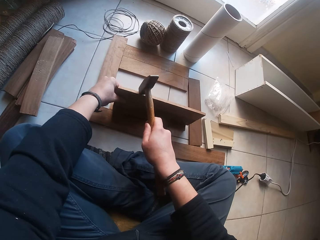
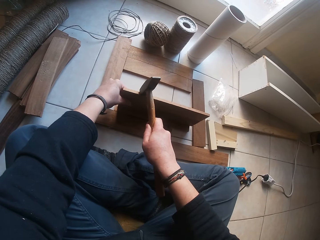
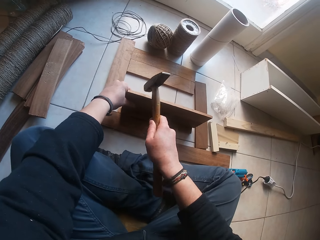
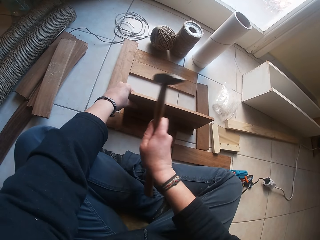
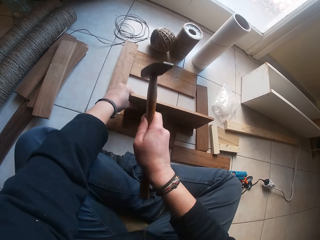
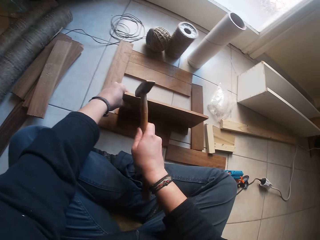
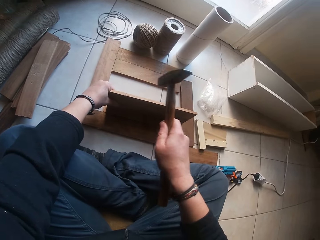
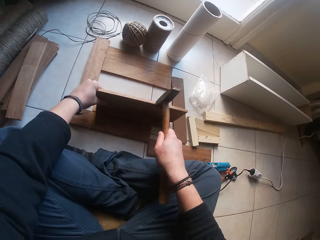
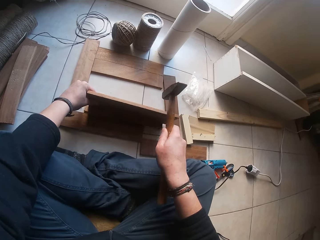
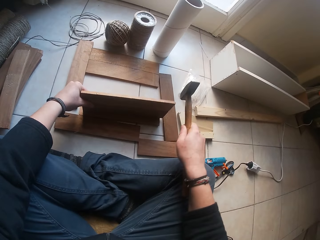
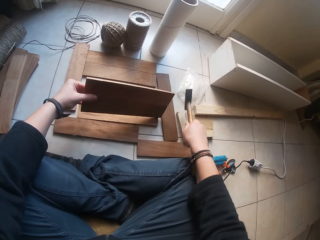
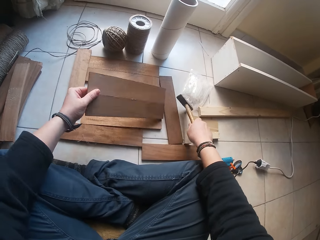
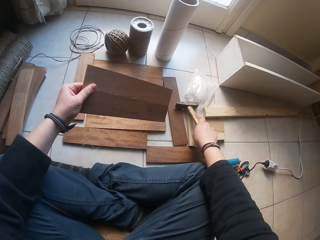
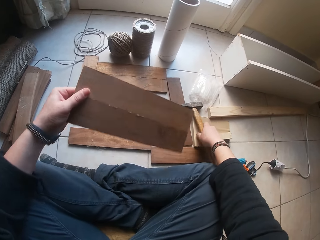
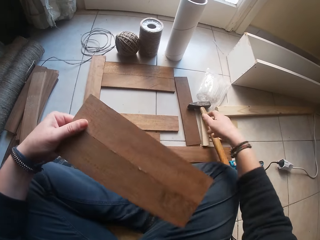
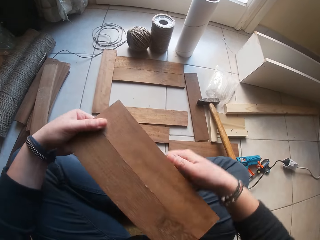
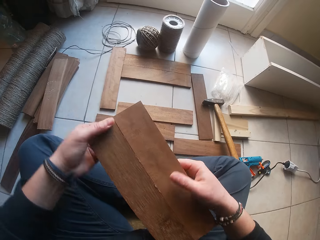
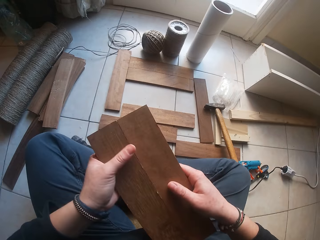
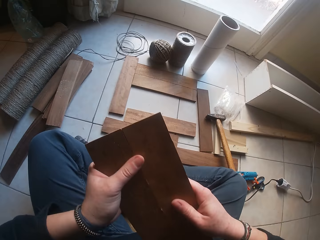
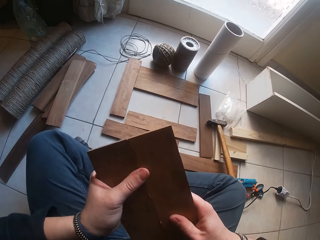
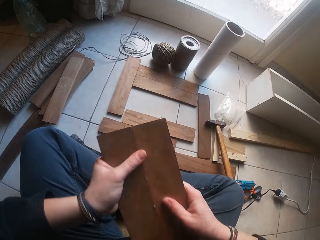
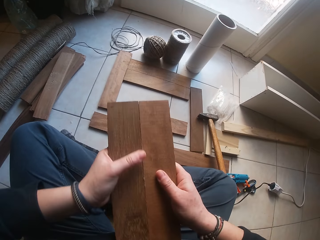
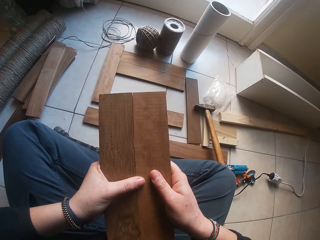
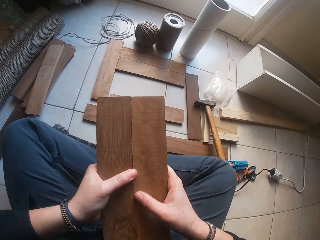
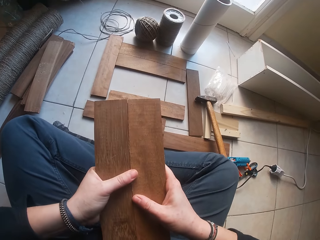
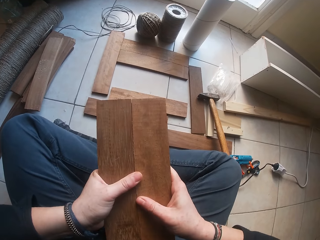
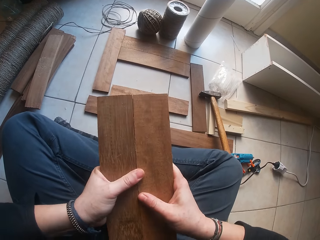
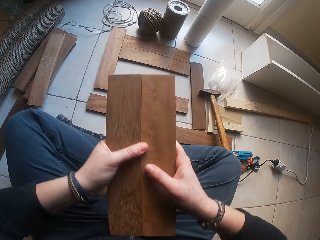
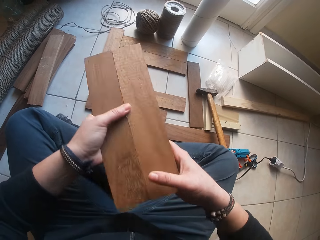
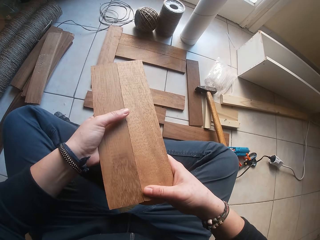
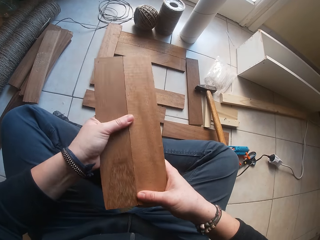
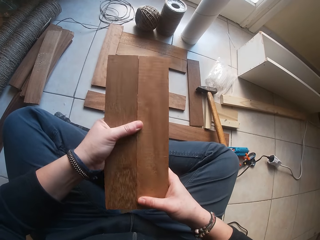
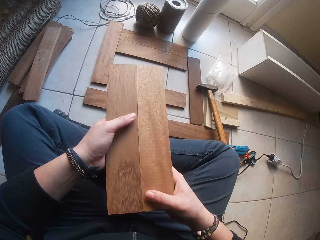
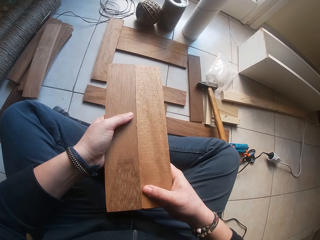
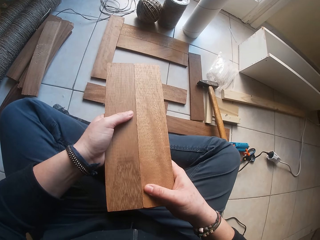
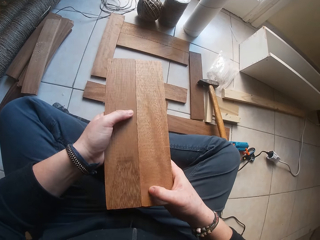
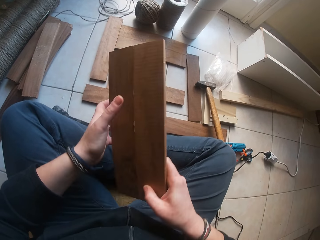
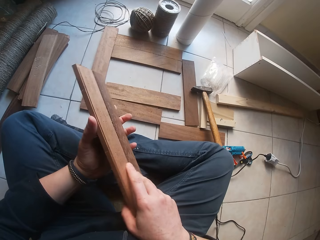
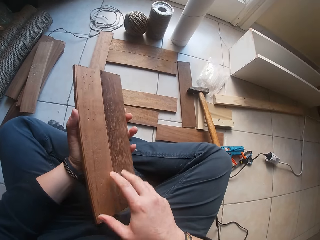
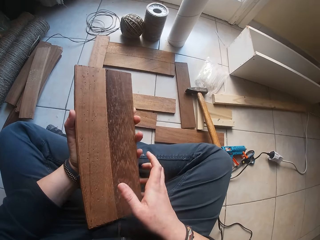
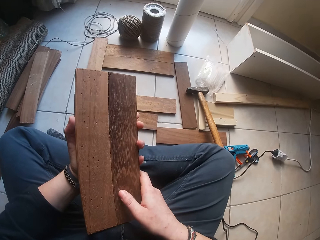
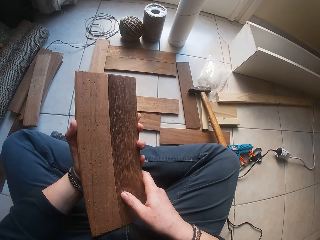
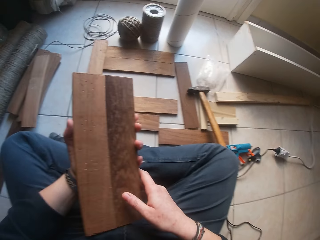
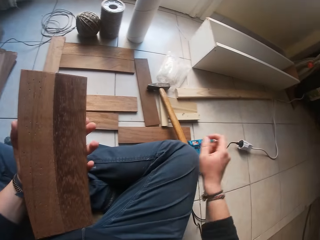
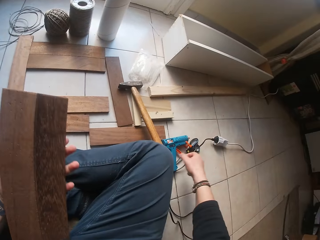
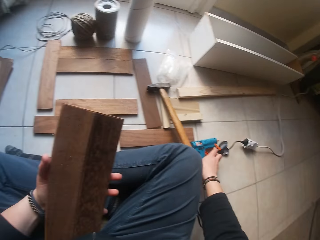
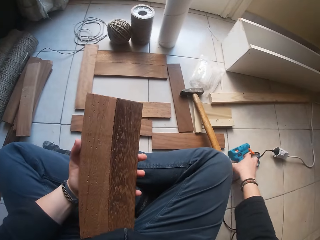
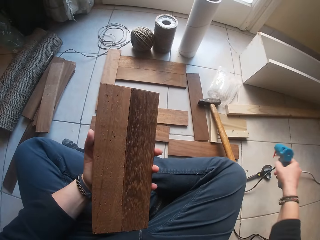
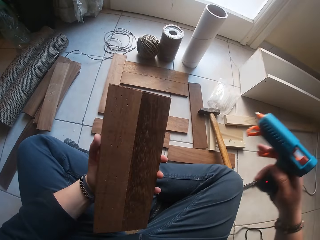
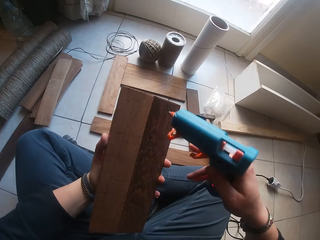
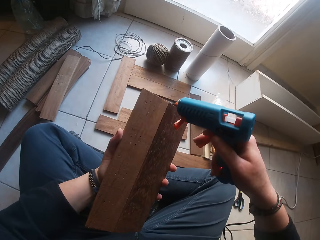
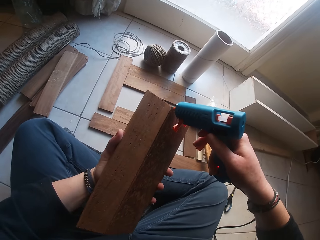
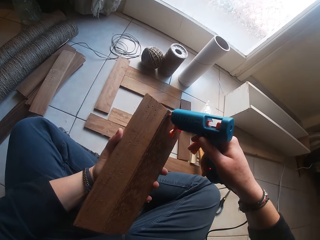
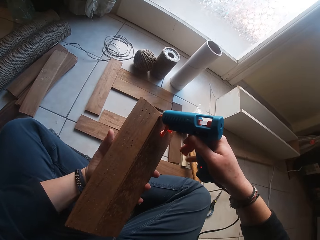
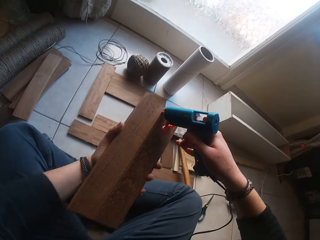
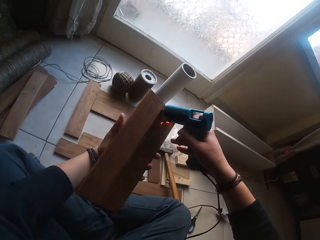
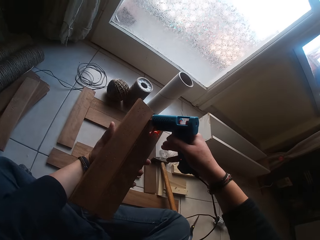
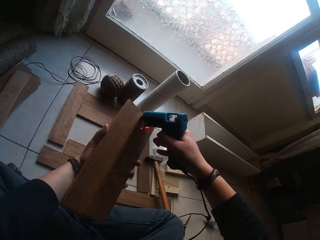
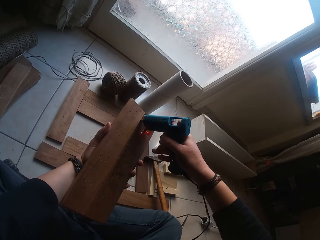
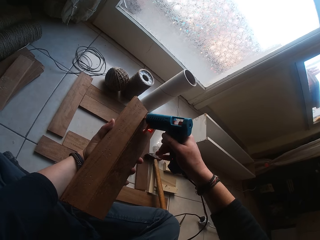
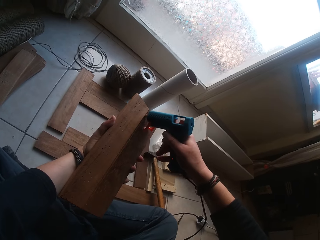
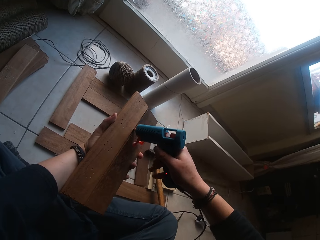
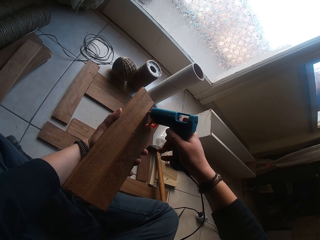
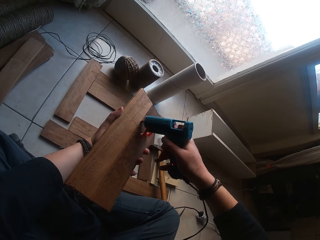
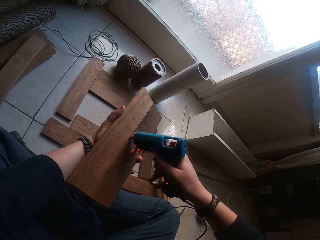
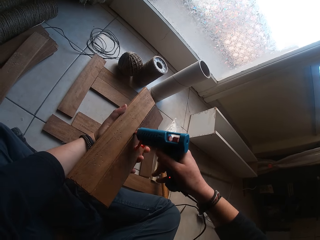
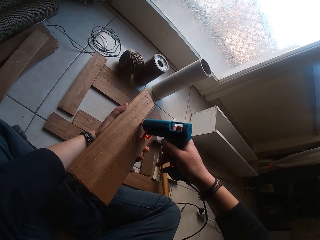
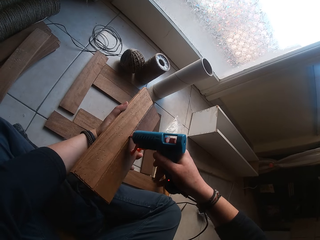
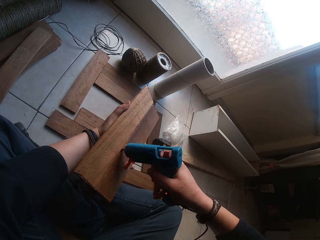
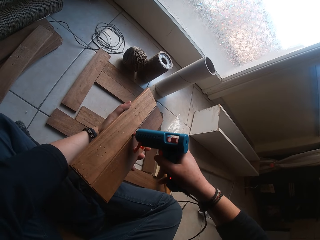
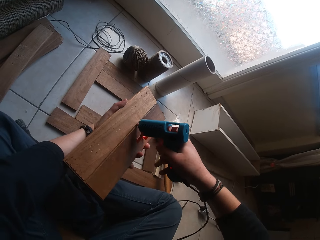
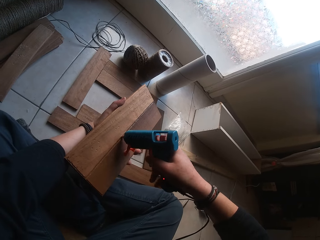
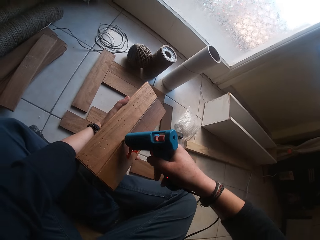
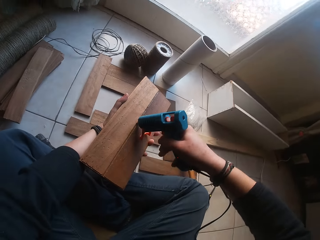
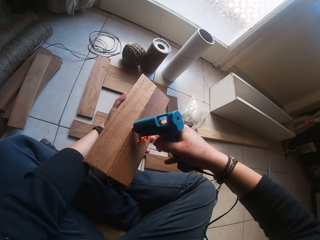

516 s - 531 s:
The camera wearer drops the hammer on the ground with his right hand. He joins the wood together with both hands. He looks at the wood. He picks the glue gun from the ground with his right hand. He puts the glue on the wood with his right hand.

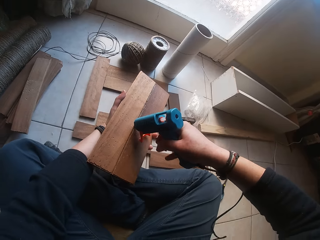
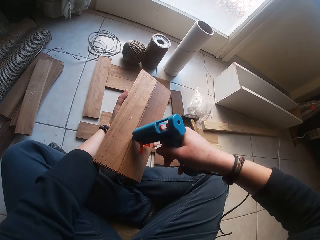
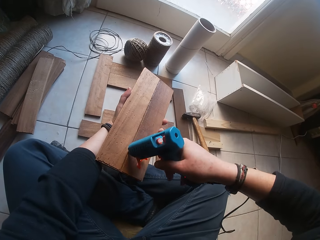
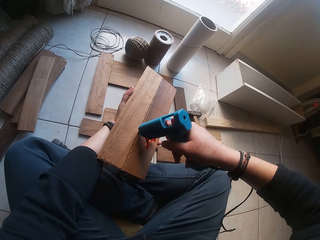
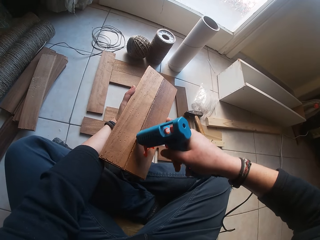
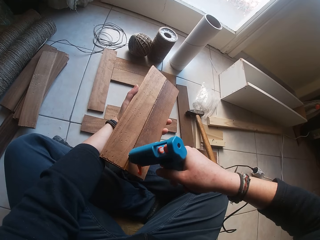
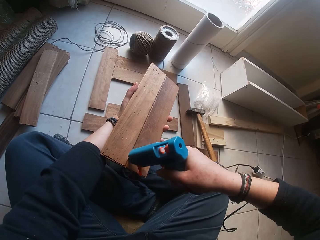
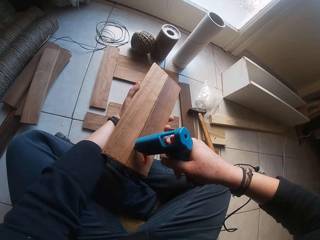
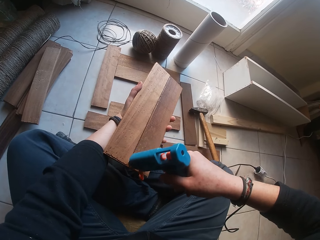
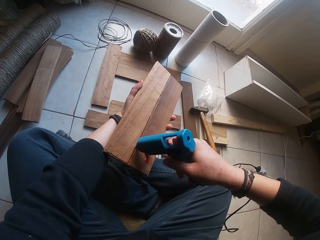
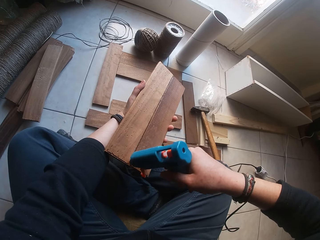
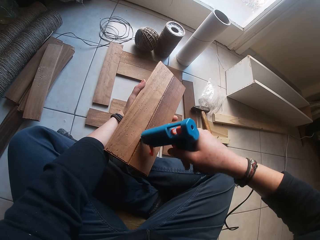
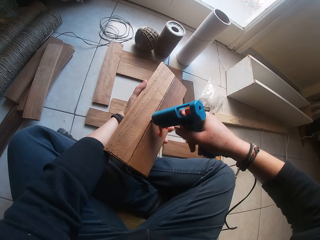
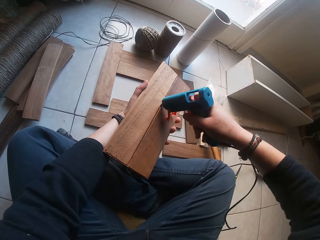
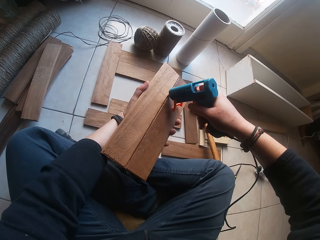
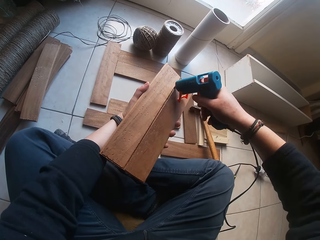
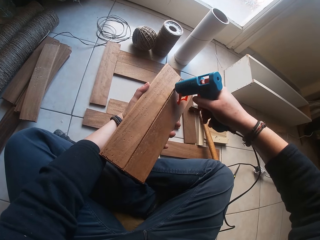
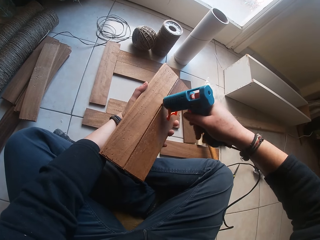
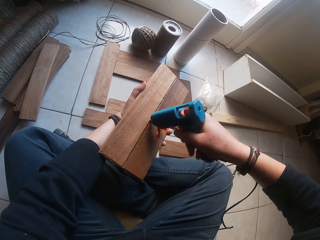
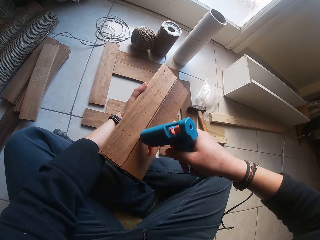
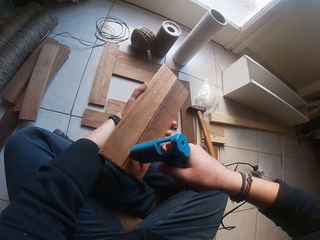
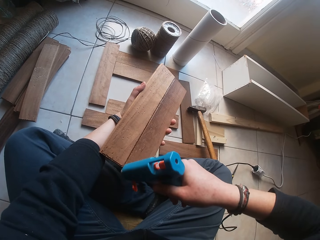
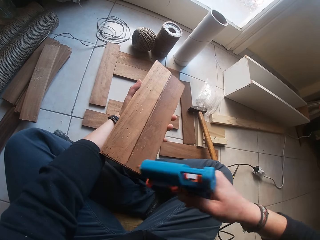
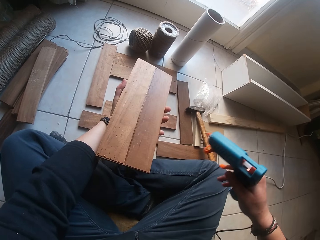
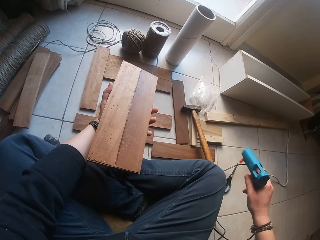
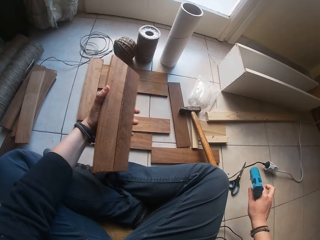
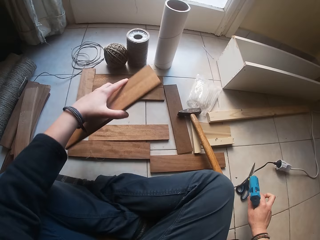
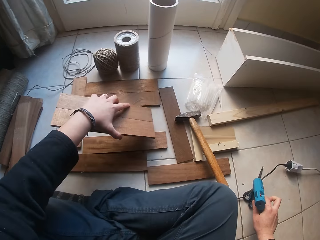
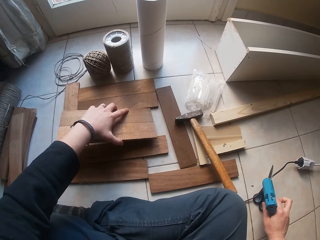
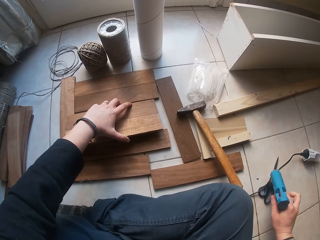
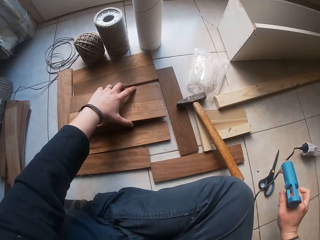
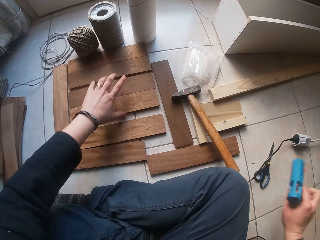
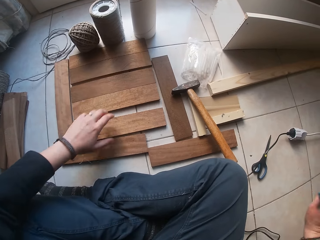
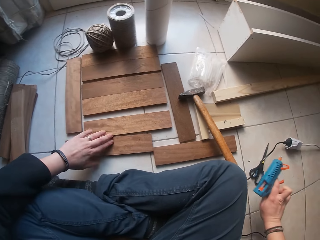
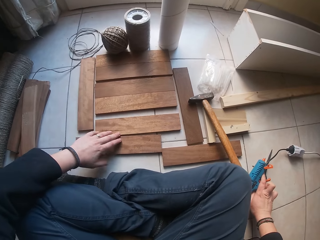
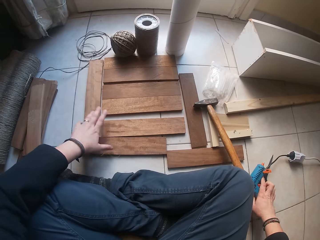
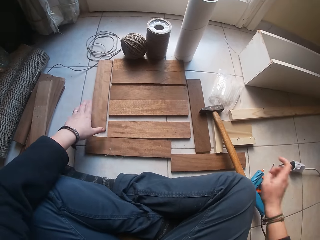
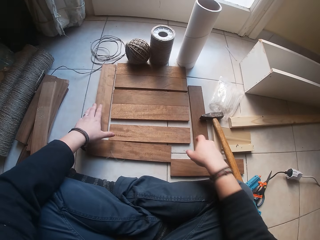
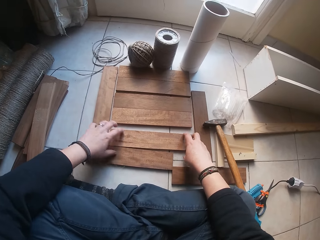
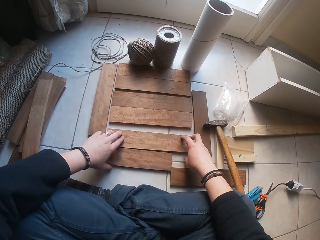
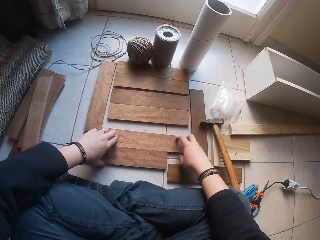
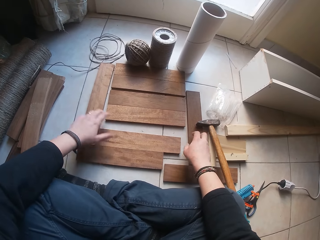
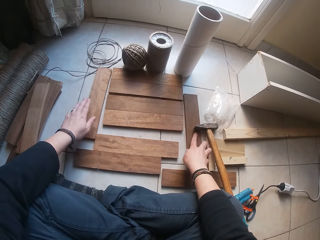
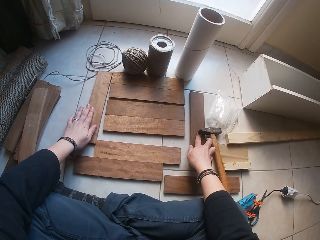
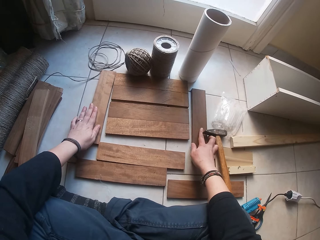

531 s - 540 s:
The camera wearer drops the wood on the ground with his left hand. He drops the glue gun on the ground with his right hand. He adjusts the wood on the ground with both hands.
